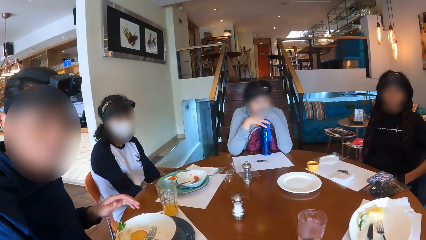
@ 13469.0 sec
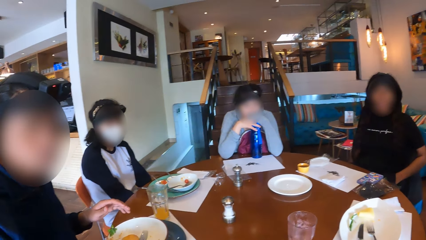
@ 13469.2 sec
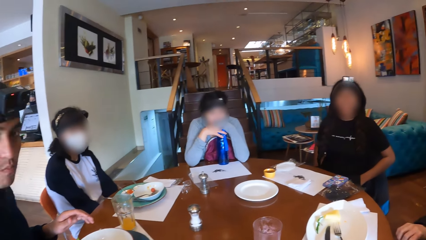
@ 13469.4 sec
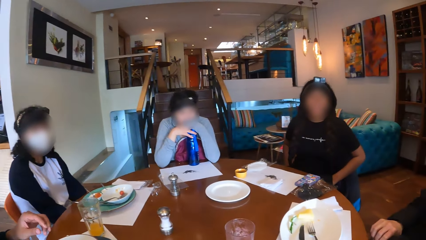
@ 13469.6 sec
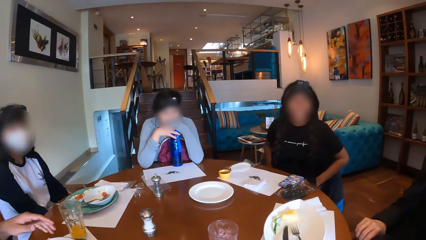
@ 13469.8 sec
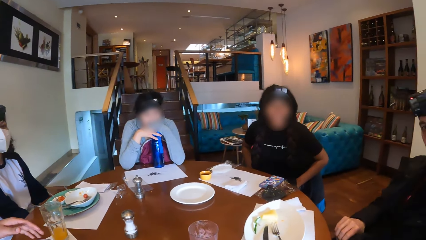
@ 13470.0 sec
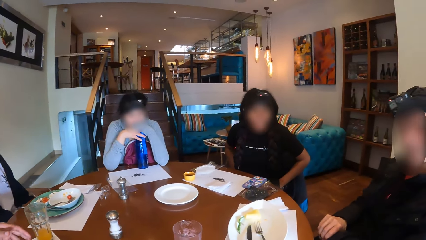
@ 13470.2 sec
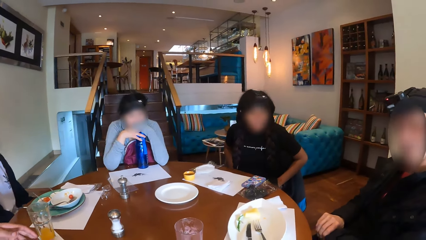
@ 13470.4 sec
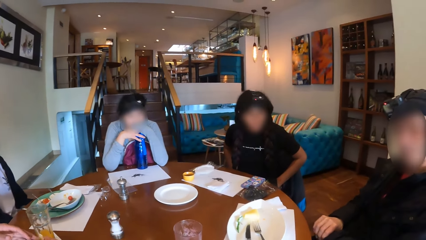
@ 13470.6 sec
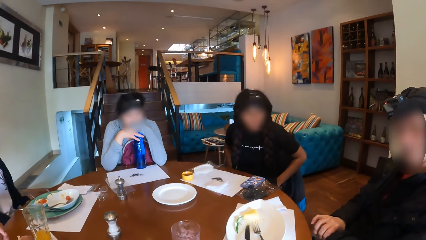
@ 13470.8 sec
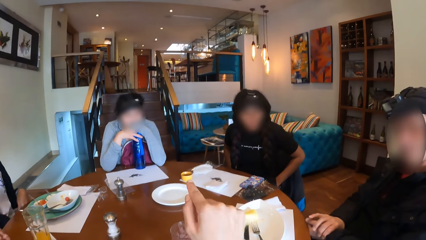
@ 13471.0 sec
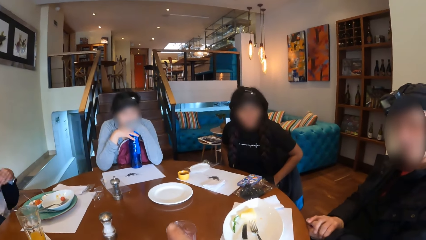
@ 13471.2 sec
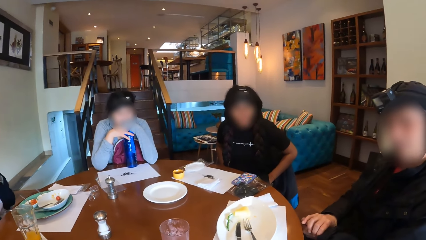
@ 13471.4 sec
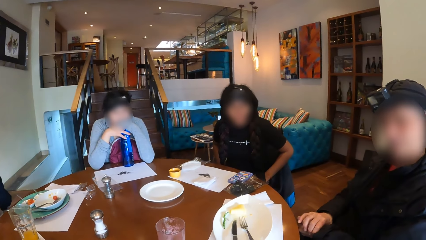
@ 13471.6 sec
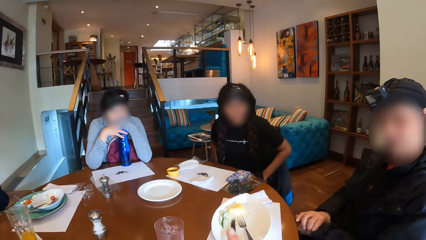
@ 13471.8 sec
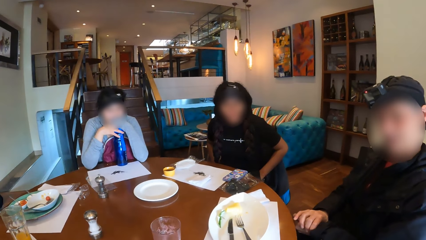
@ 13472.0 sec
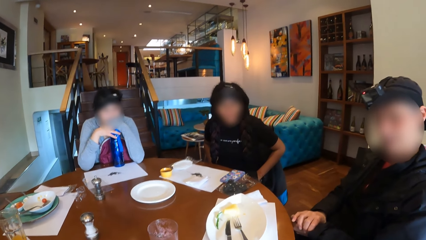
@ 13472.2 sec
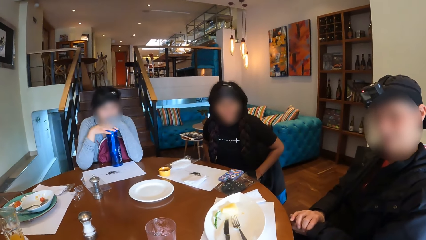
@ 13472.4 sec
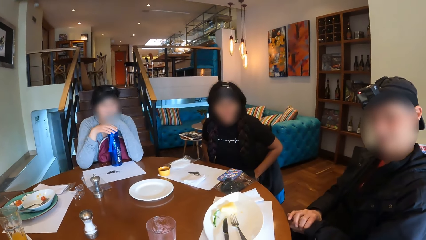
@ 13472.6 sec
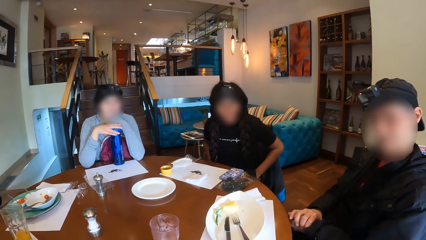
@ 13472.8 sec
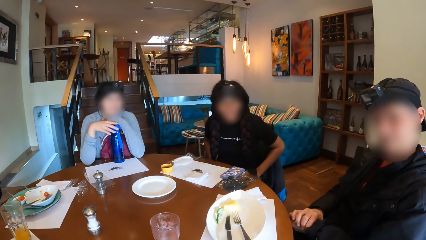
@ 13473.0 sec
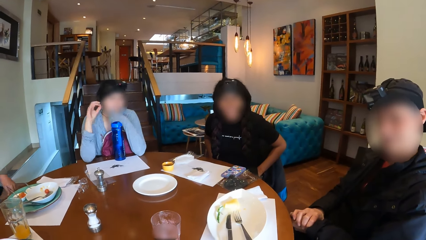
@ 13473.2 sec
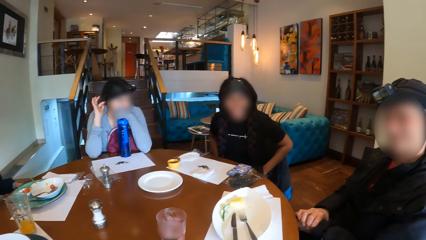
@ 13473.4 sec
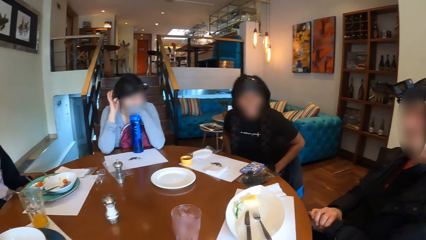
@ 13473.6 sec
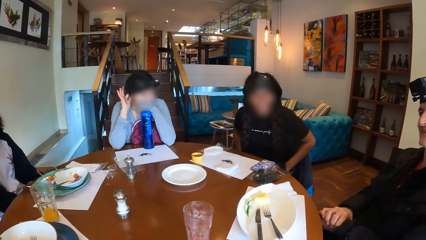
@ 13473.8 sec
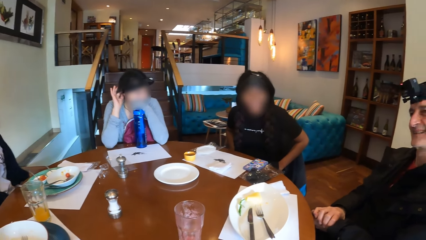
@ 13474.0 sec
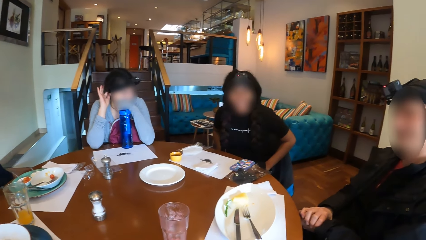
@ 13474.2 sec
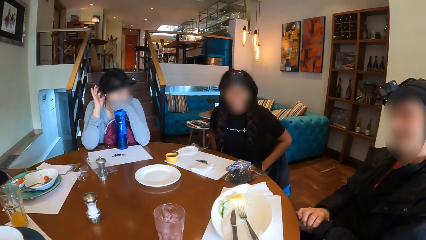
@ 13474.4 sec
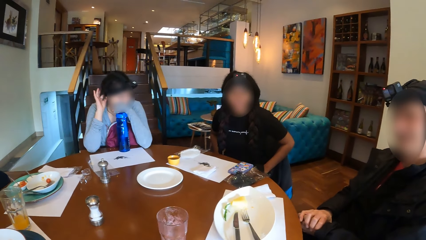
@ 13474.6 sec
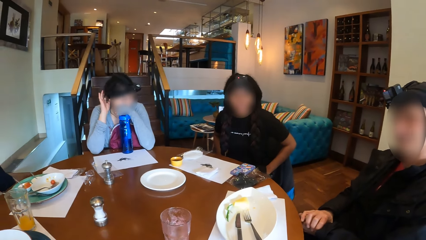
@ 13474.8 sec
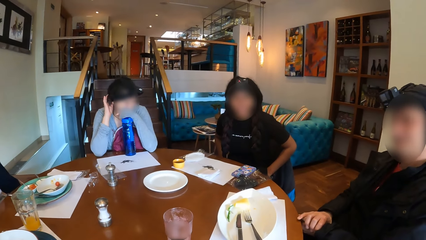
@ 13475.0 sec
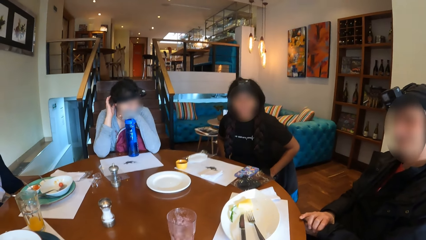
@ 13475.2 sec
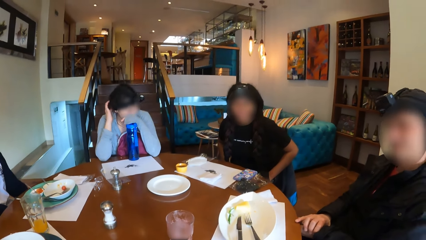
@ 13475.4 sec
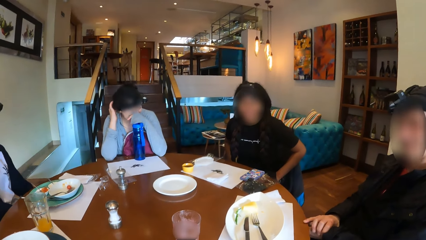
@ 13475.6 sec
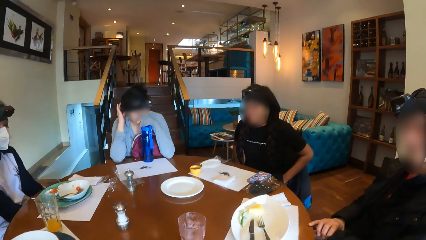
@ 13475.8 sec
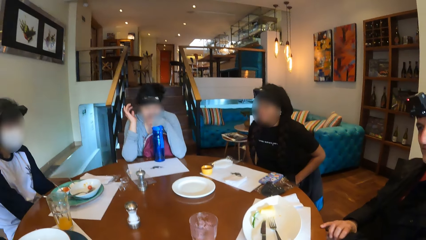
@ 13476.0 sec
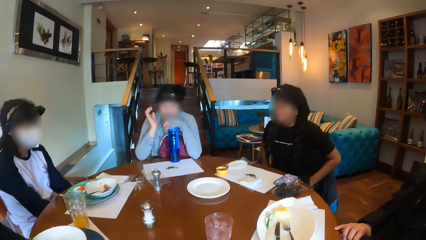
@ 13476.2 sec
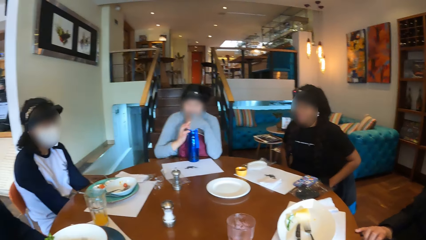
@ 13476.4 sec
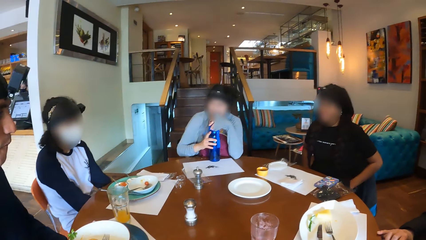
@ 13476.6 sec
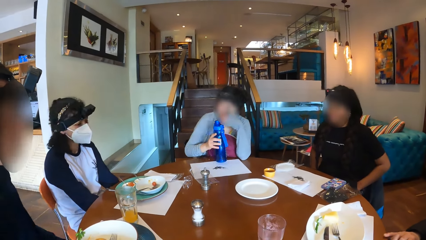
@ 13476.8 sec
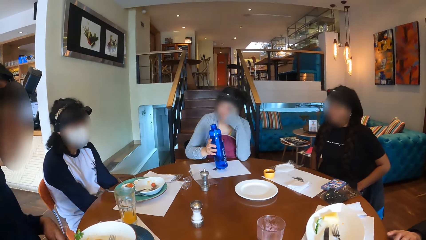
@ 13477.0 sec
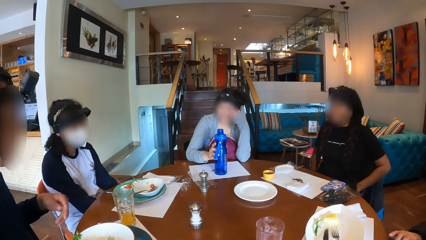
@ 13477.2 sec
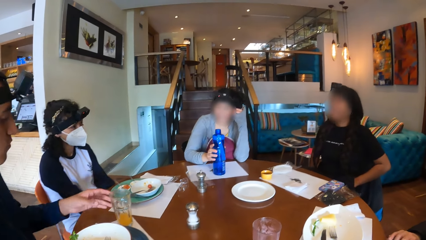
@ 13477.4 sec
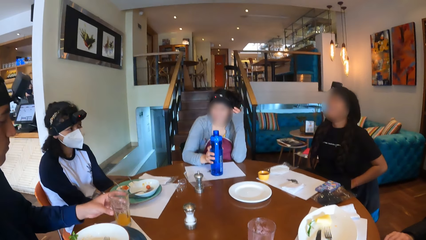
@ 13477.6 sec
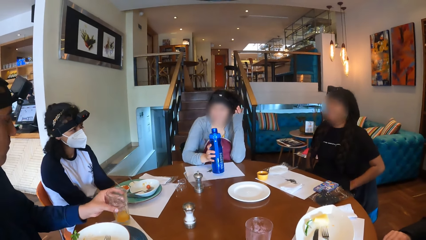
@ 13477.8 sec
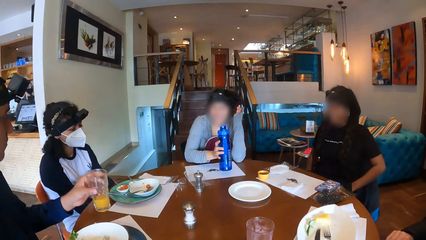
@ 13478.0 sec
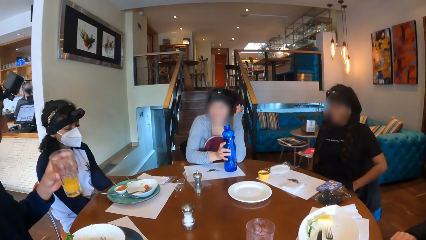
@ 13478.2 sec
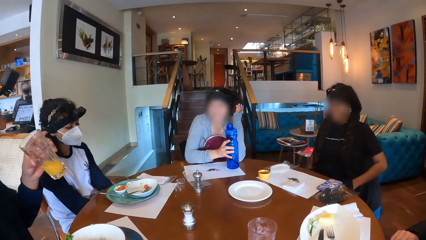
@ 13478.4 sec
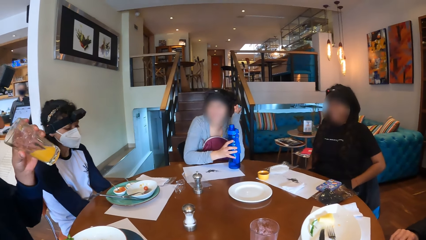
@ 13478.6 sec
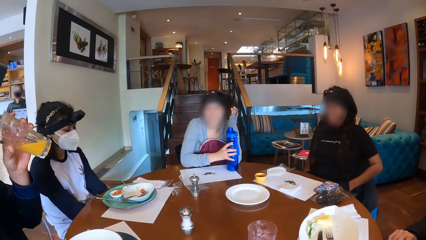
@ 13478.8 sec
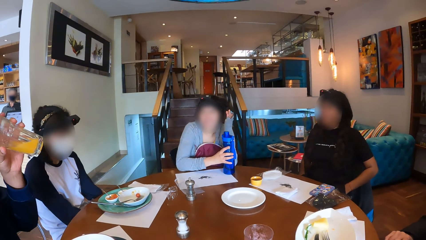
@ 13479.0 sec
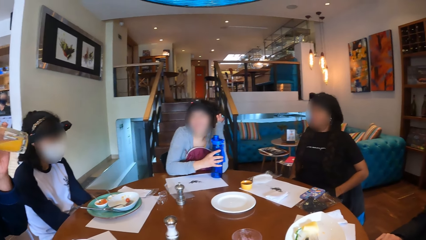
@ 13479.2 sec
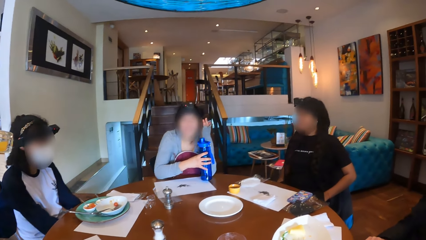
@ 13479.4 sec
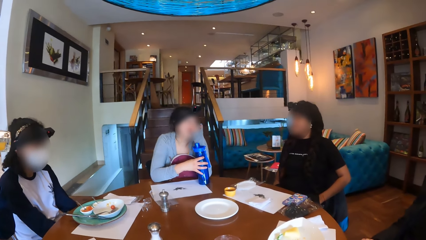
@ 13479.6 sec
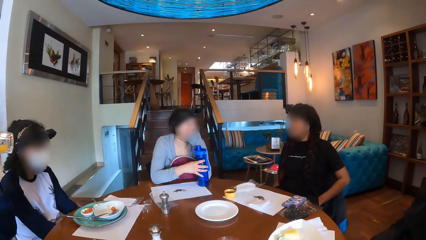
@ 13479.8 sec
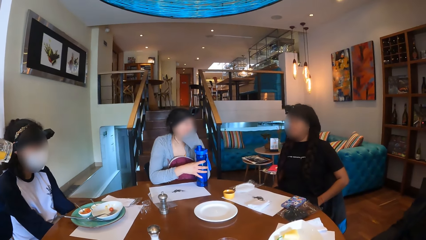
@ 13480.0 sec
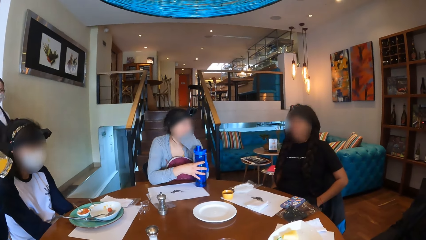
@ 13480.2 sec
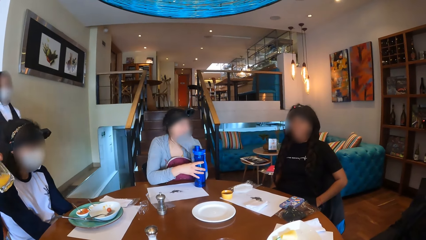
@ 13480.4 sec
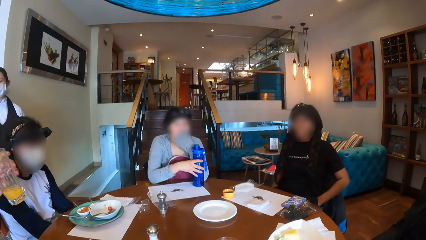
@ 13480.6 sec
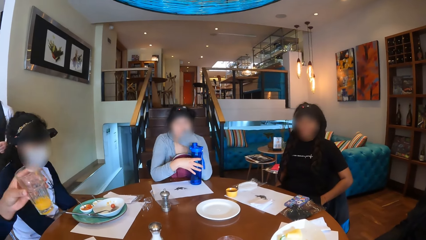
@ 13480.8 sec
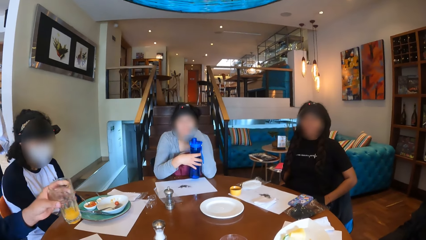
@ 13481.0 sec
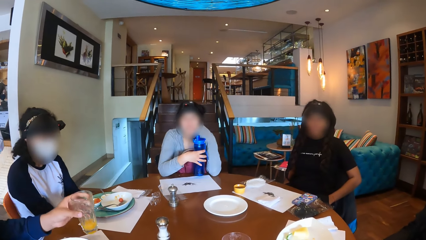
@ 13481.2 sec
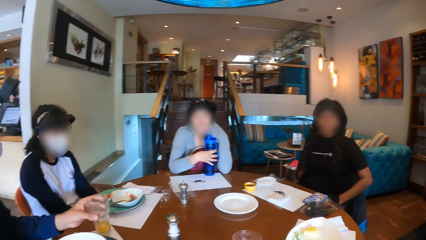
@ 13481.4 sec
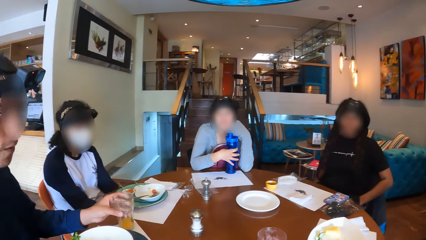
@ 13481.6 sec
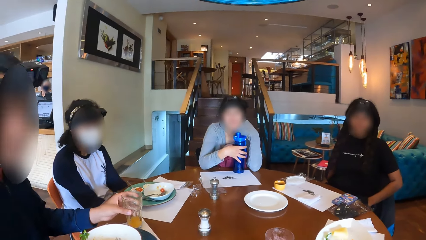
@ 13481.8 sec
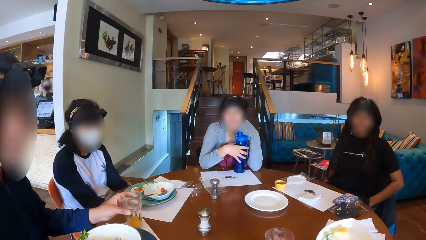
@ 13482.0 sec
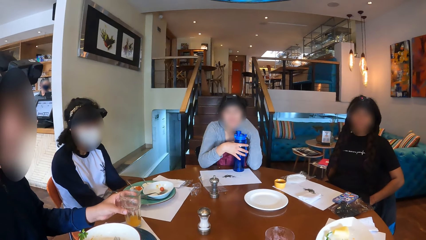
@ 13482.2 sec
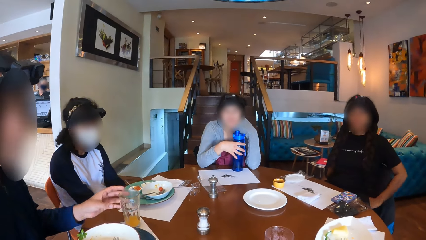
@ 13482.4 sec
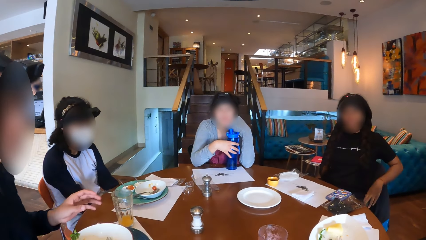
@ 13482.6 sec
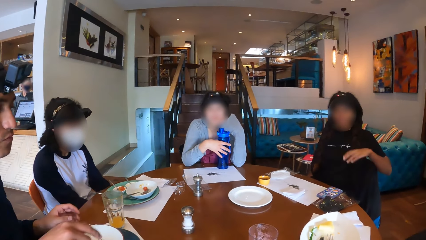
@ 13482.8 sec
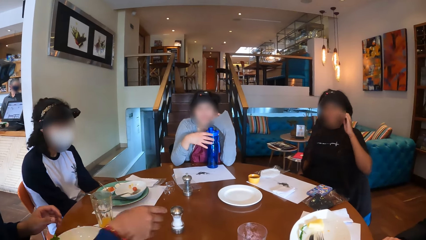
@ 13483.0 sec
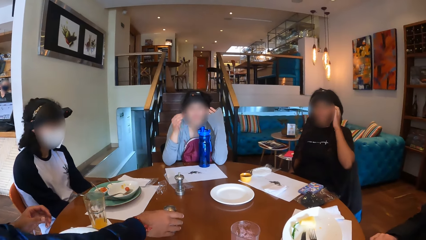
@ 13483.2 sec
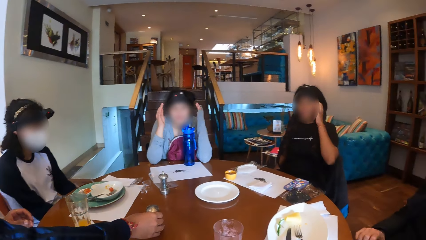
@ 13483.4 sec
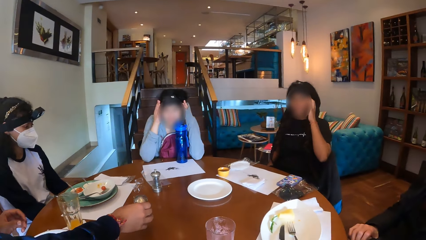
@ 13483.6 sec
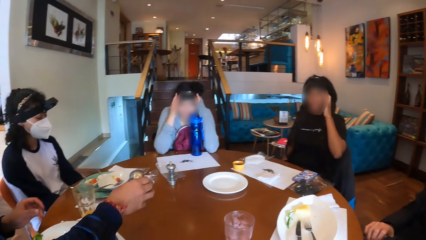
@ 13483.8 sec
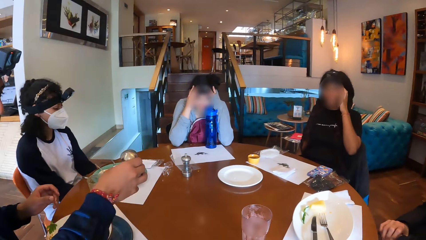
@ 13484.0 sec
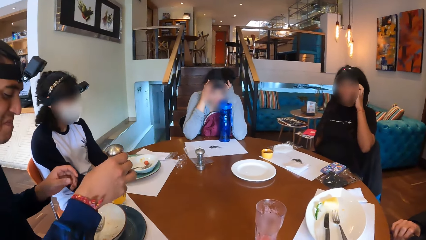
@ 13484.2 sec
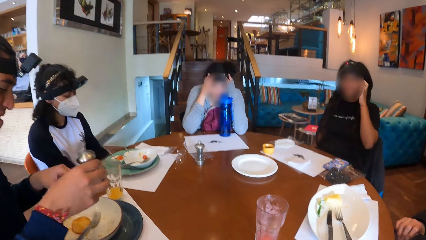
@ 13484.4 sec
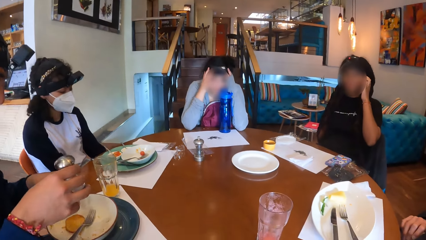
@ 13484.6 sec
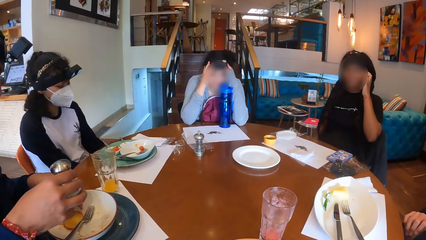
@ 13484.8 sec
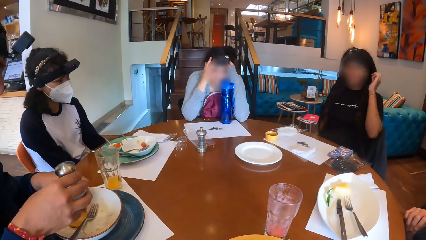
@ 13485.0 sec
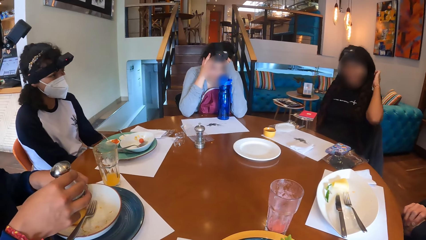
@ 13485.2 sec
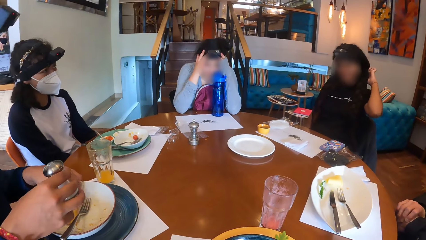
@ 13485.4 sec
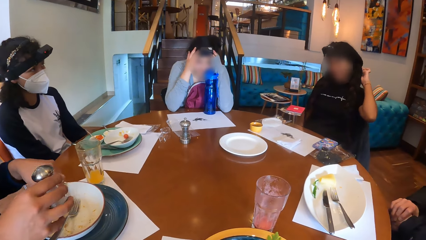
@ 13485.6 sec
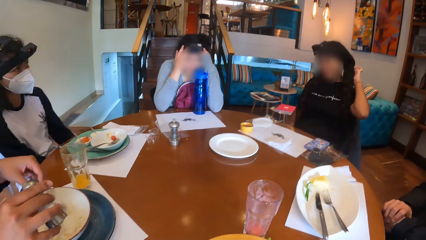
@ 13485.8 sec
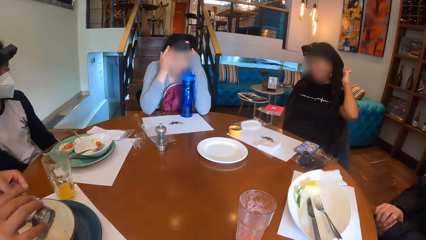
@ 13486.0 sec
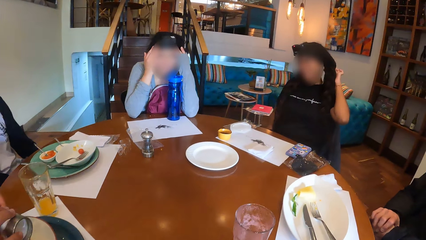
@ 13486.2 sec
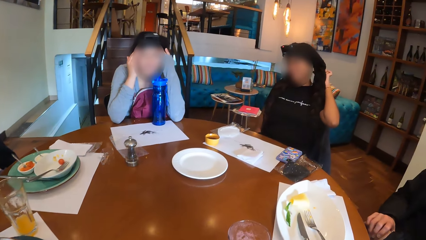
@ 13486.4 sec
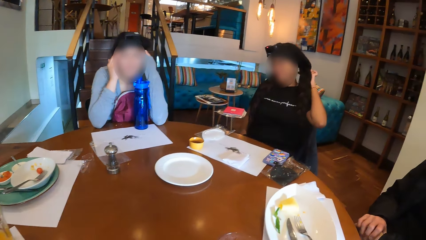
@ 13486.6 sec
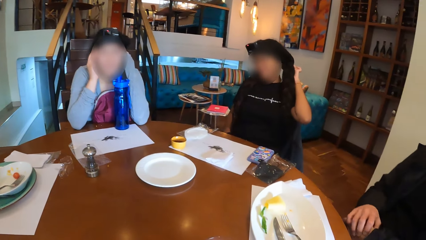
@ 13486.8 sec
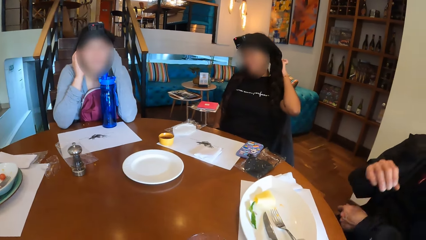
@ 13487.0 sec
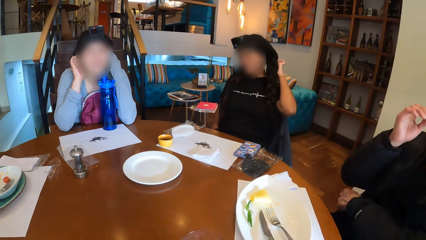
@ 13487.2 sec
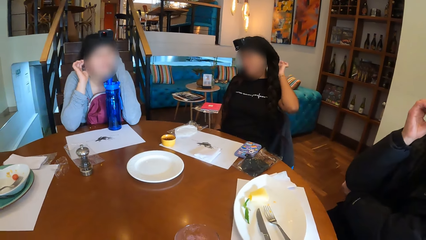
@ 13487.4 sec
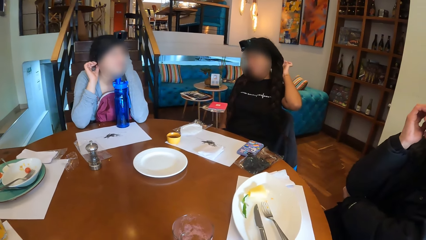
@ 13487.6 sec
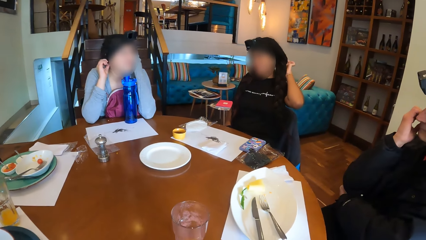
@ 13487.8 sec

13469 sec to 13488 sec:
The camera wearer looks around the room. They interact with the three women and the two men at the table. A woman shifts the water bottle around on the table with her right hand. A man picks up the cup of drink from the table with his left hand. The woman places the bottle on the table. The man drinks juice from the cup. The woman holds the bottle. The man places the glass on the table. The man takes the table salt from the table with his right hand. The woman adjusts her camera with her hands. Another woman scratches her head with her left hand. The first woman gestures out. The man holds the container and sprinkles salt on the piece of food from the salt container.
